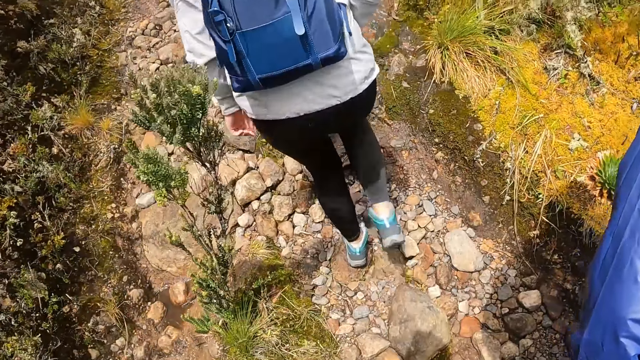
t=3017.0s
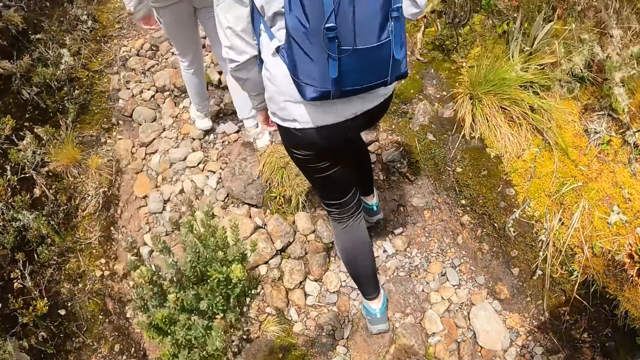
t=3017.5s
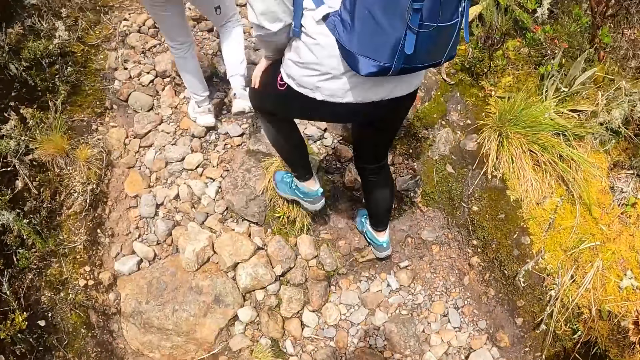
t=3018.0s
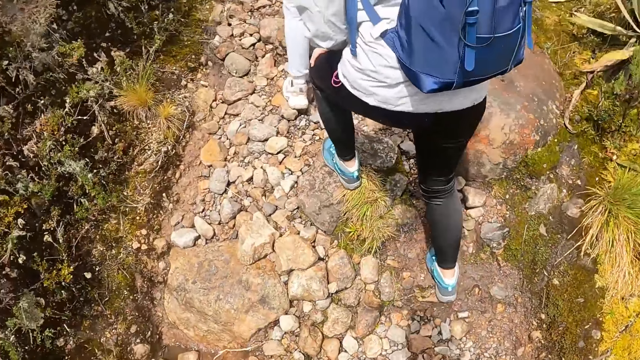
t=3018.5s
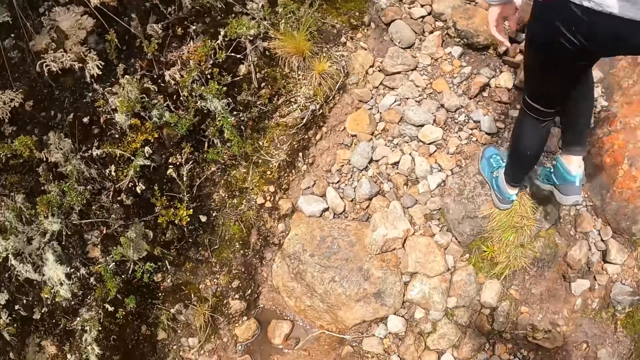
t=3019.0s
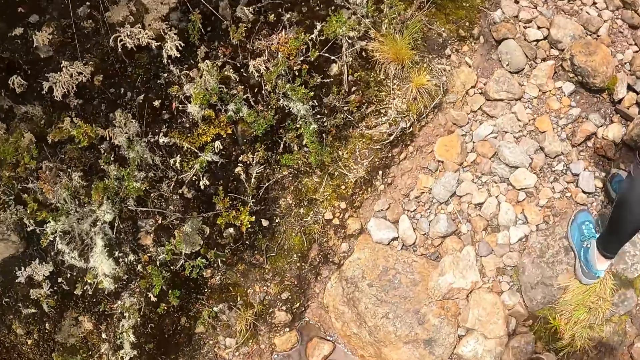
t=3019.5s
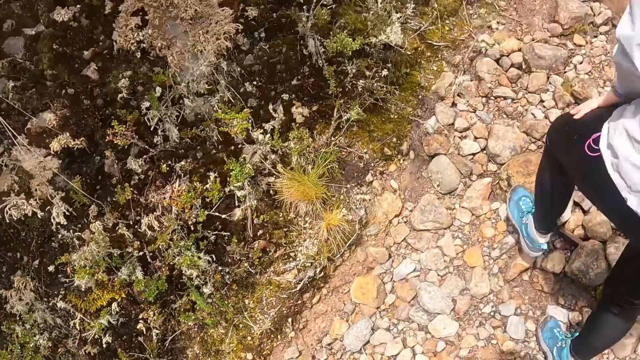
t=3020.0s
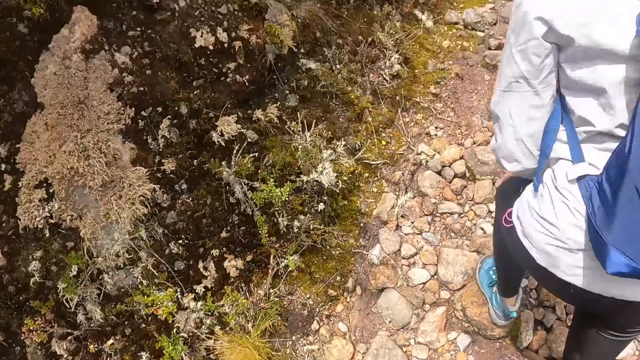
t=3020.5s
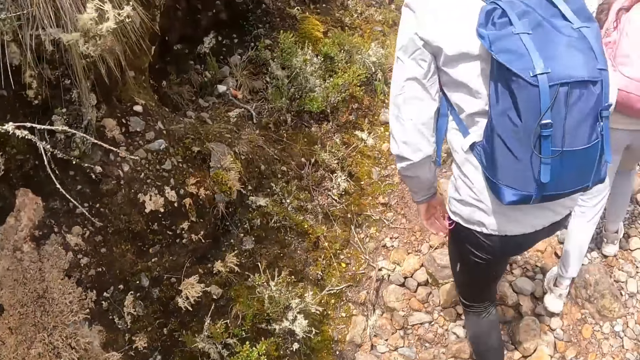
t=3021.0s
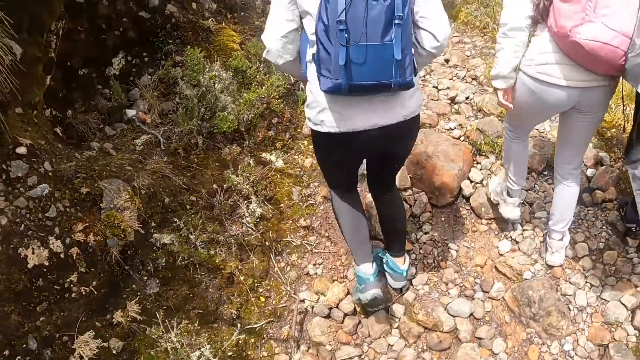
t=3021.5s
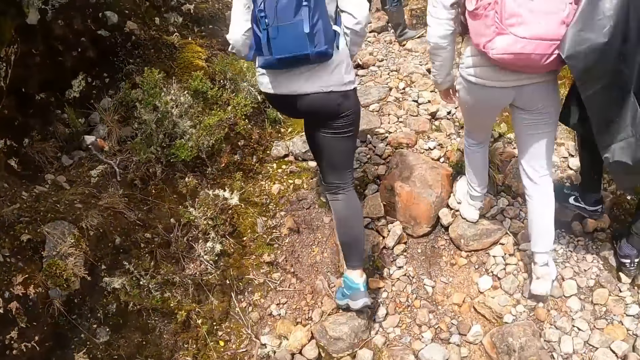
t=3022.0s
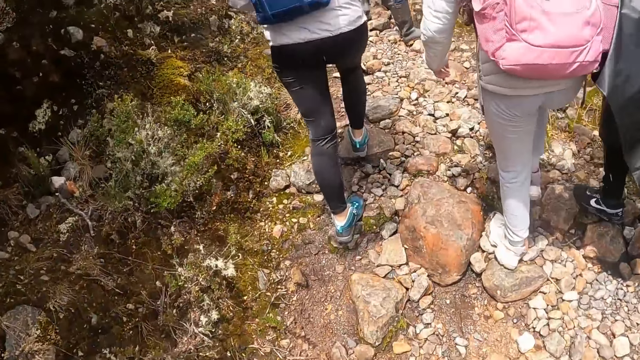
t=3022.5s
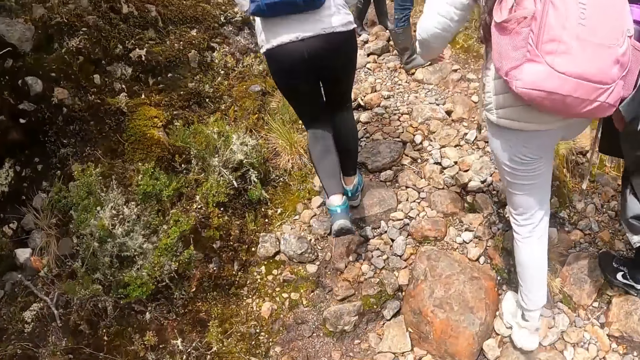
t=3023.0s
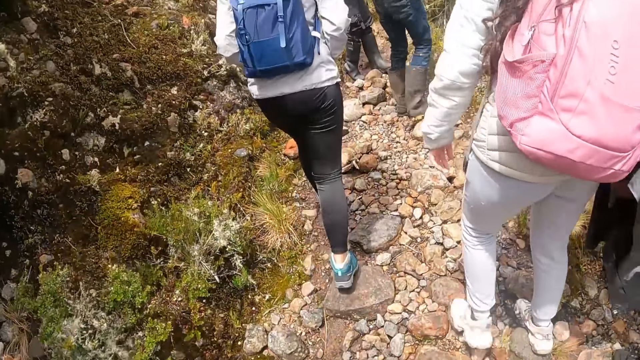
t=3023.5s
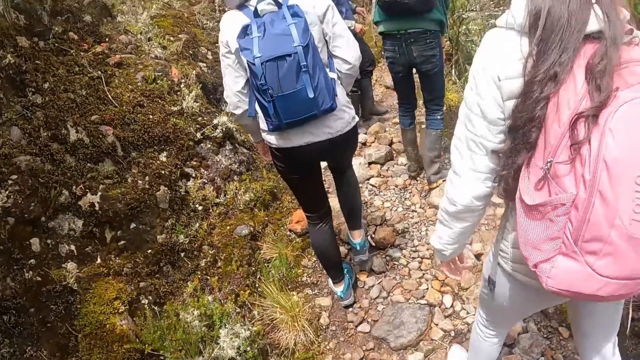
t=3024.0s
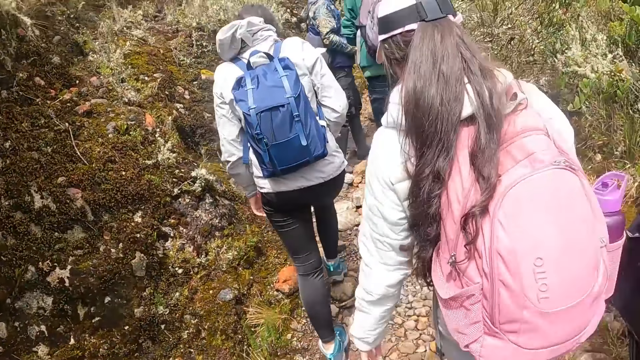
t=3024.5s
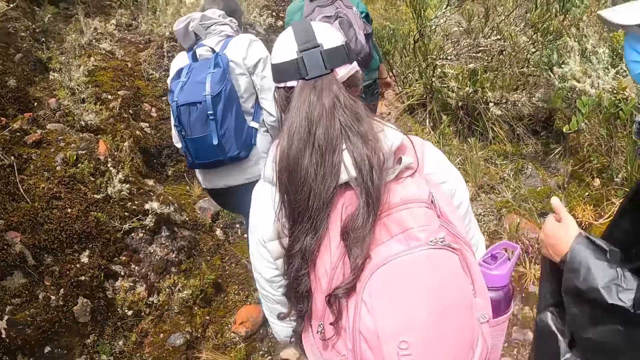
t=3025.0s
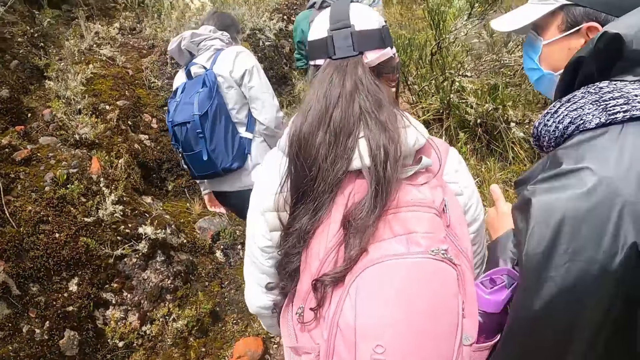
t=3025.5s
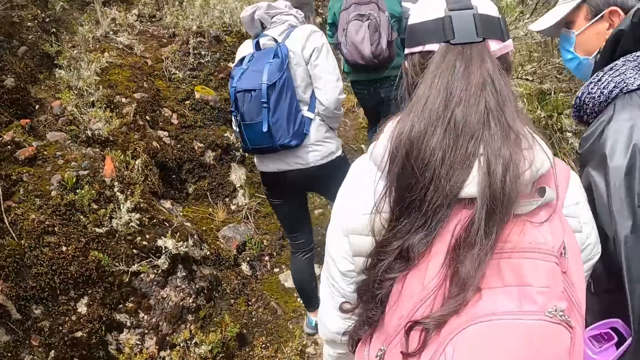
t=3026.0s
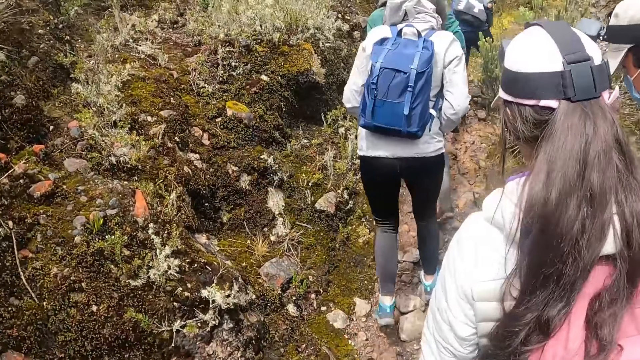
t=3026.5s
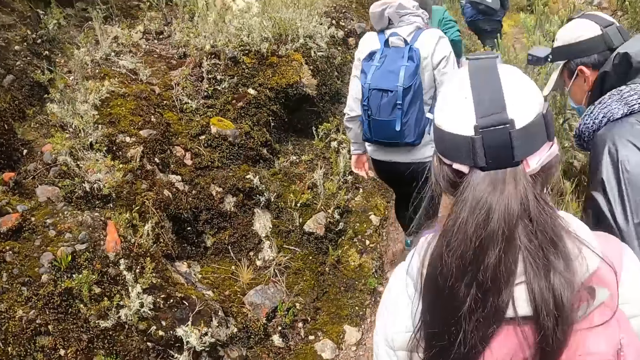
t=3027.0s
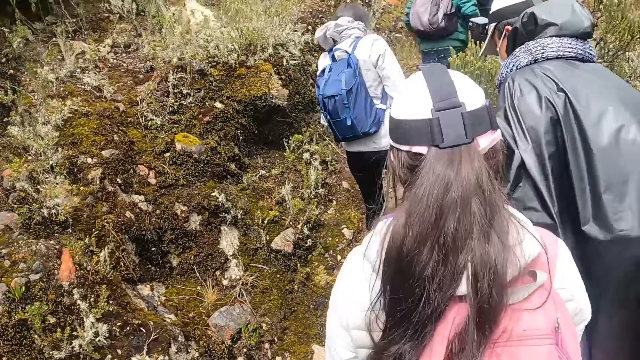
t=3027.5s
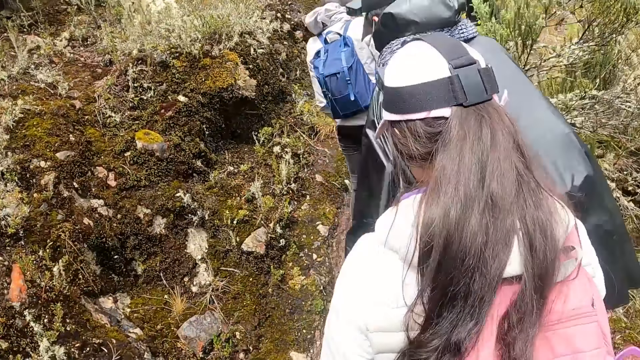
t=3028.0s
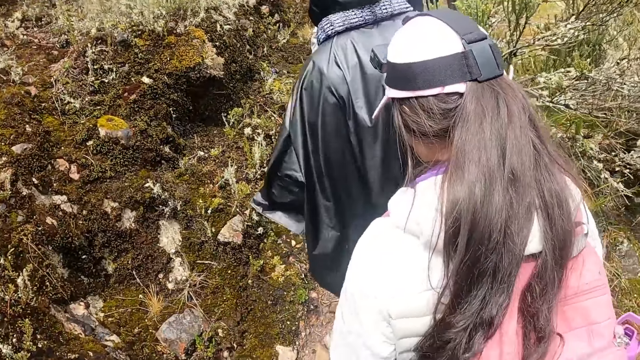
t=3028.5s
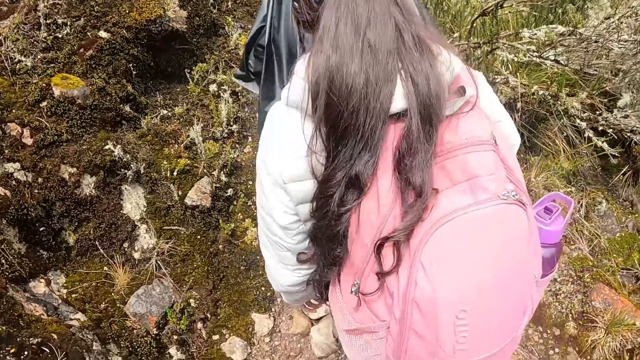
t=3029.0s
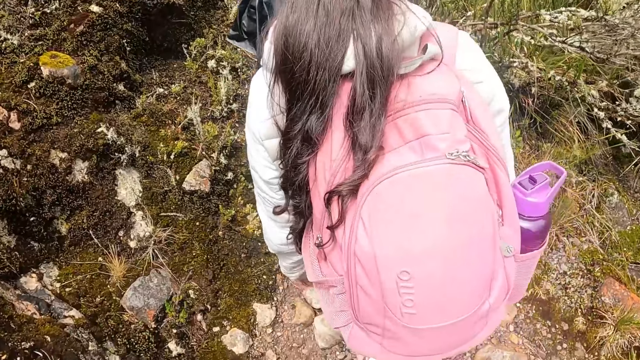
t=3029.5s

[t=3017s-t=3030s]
The camera wearer looks around. The woman interacts with a man.

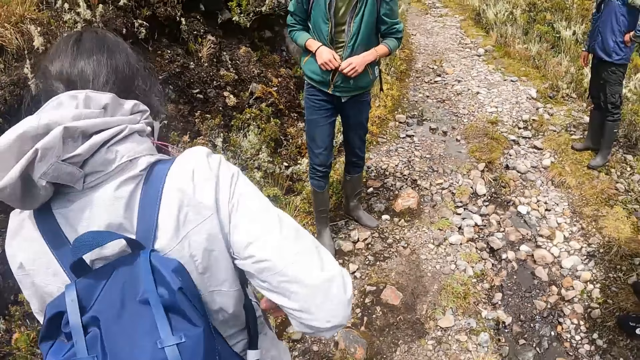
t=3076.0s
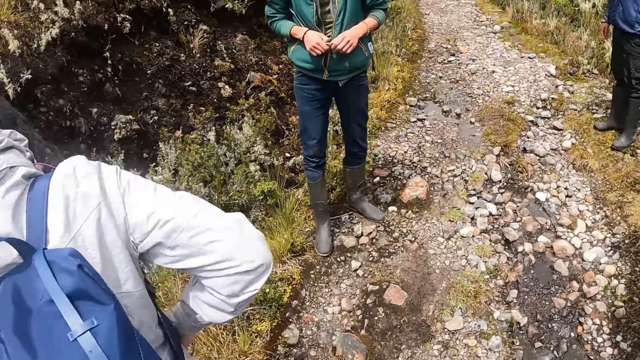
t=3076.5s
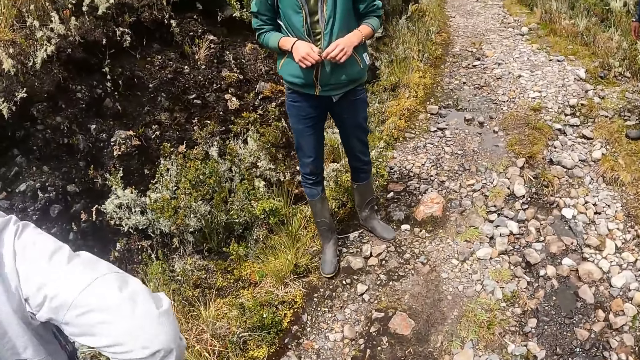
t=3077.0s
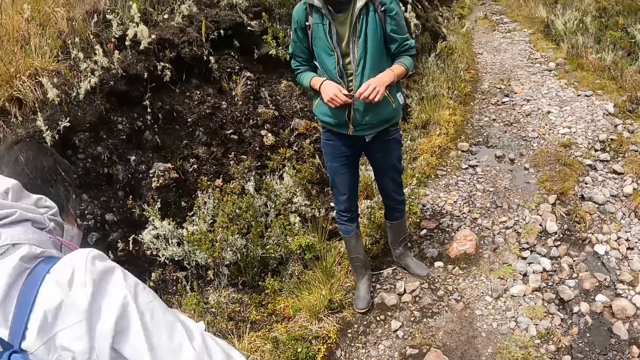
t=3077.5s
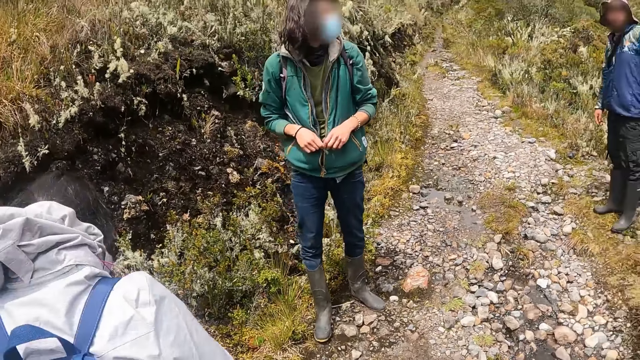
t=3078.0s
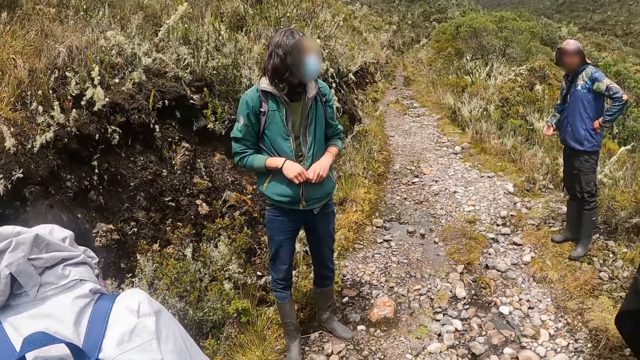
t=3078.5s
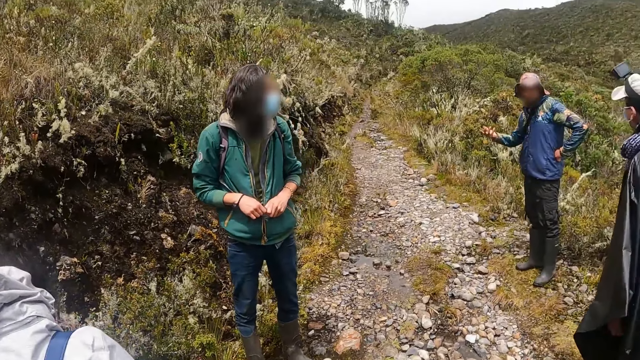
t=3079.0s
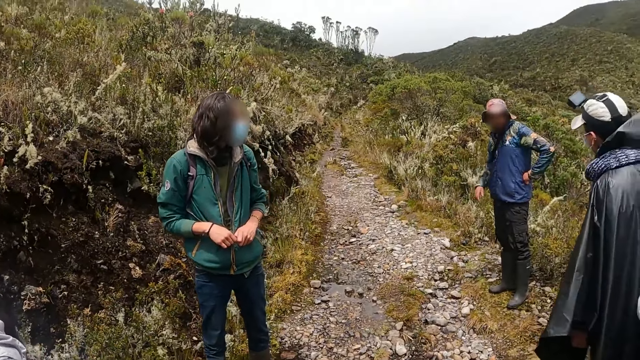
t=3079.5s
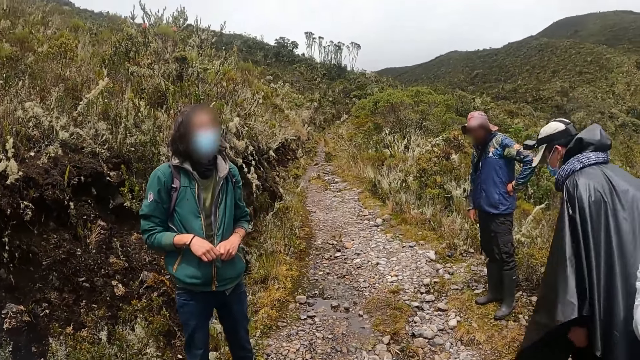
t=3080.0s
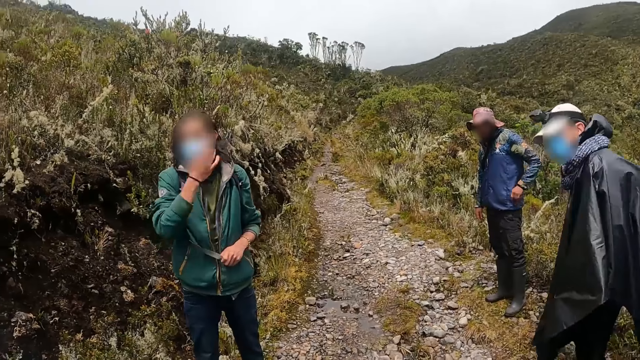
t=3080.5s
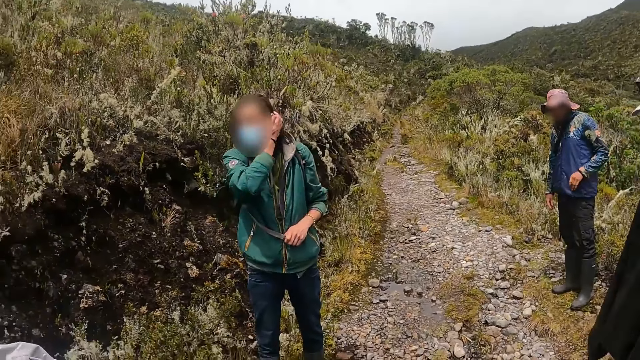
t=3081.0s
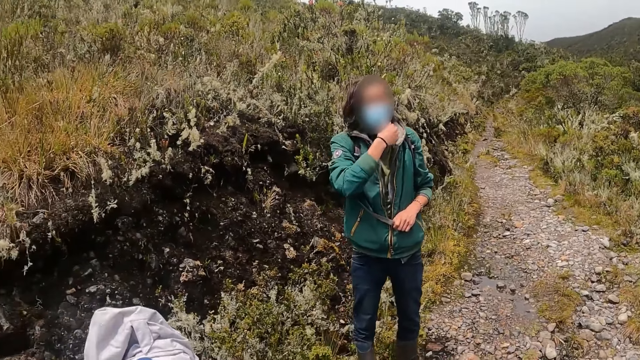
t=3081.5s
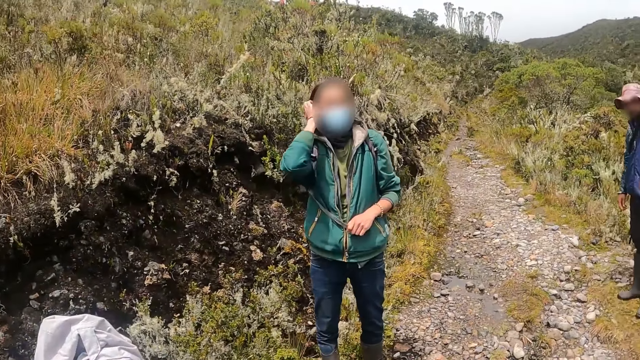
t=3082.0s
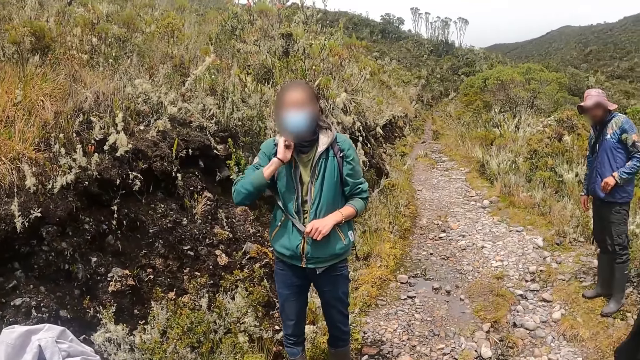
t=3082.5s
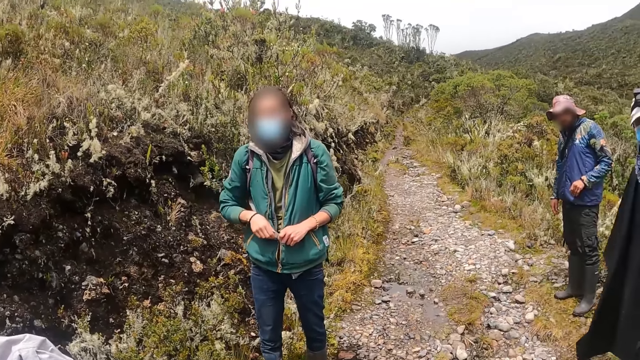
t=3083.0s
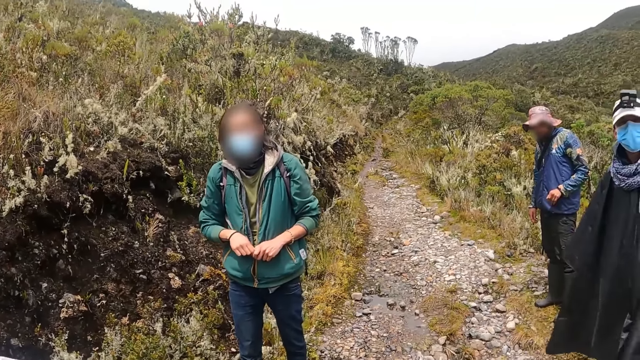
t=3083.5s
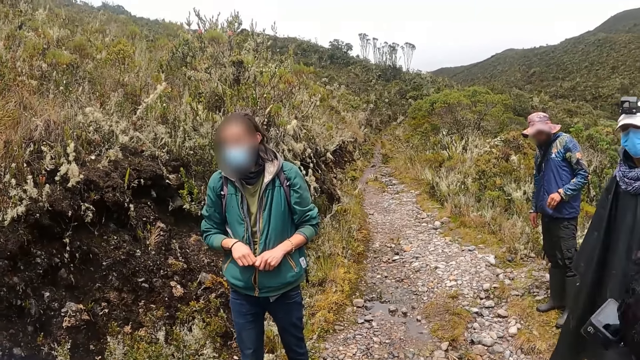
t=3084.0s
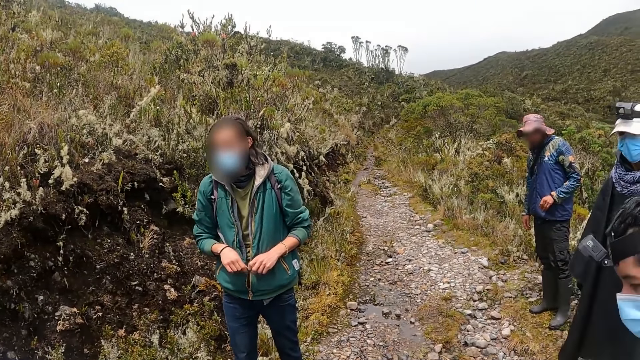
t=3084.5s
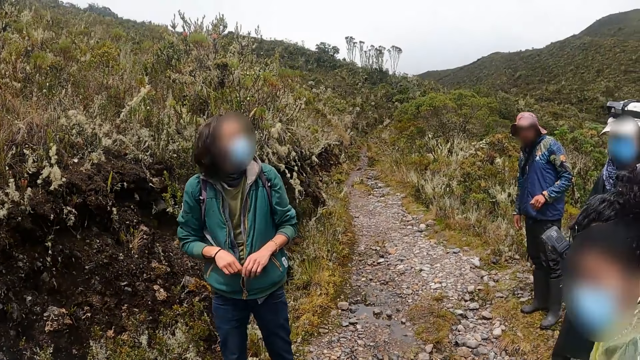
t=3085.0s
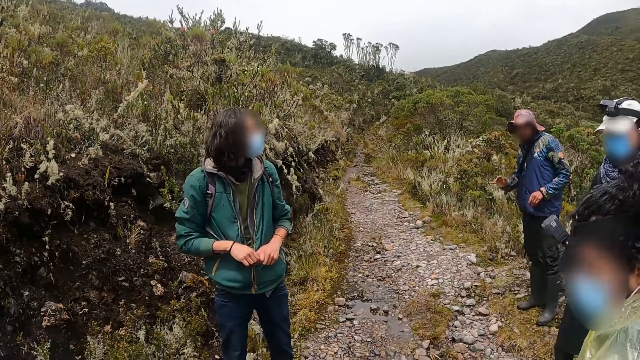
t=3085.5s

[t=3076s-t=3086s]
A man interacts with the group of people. Another man adjusts his hair with his right hand.
